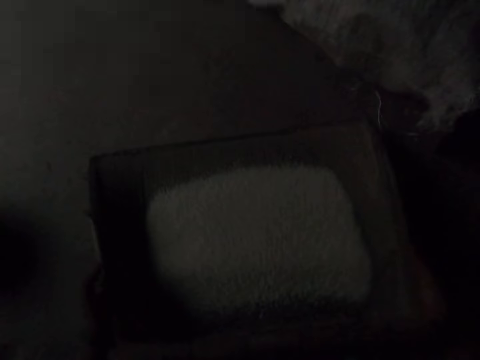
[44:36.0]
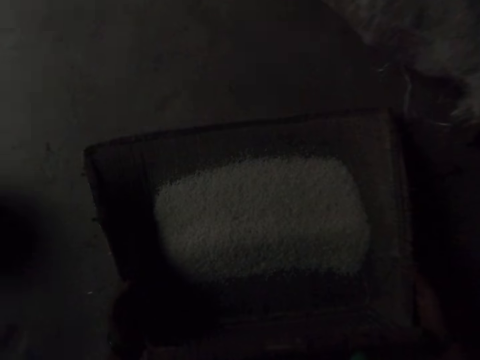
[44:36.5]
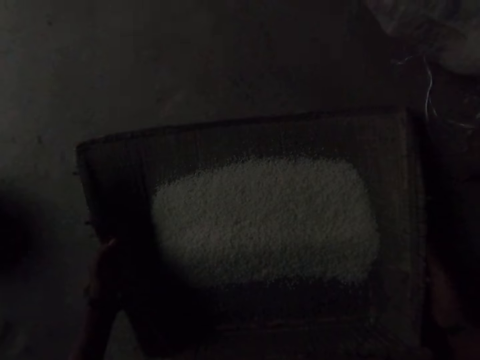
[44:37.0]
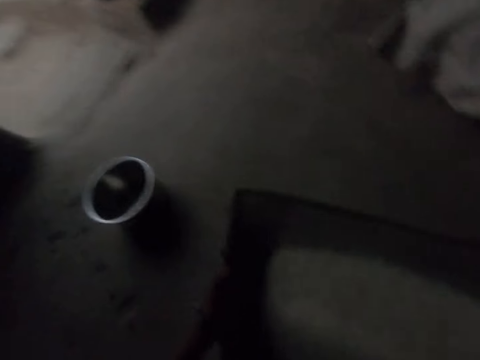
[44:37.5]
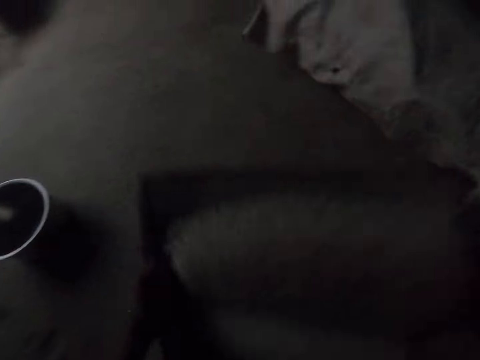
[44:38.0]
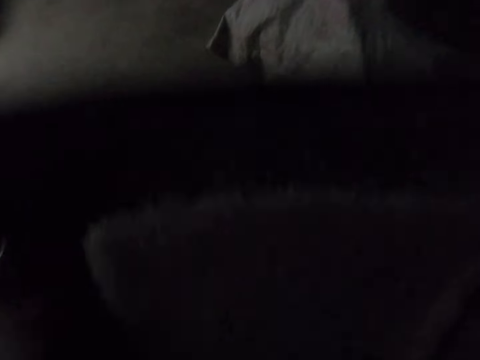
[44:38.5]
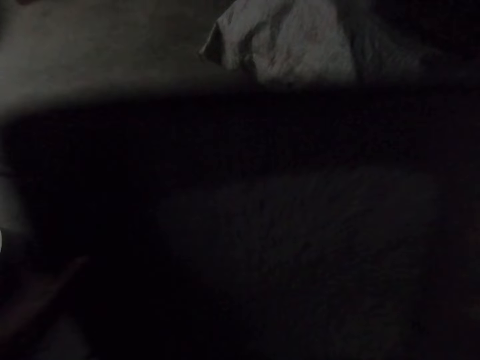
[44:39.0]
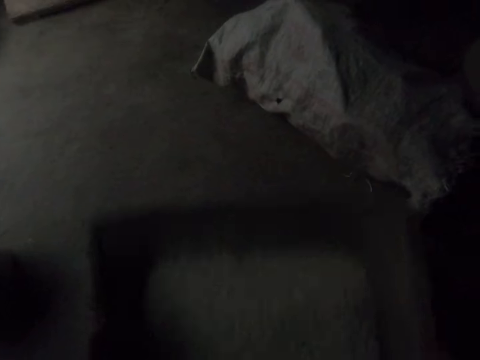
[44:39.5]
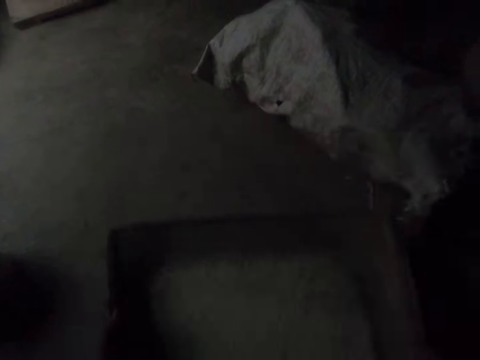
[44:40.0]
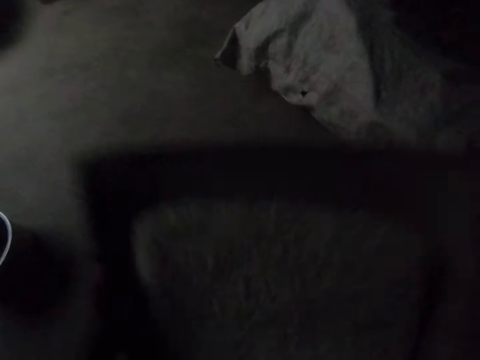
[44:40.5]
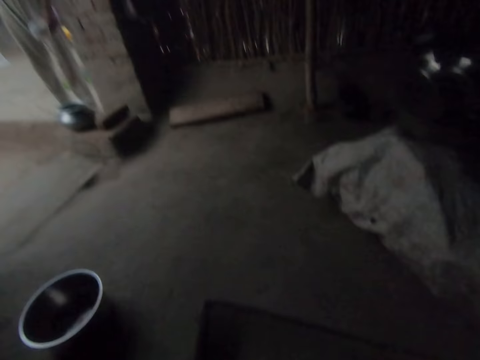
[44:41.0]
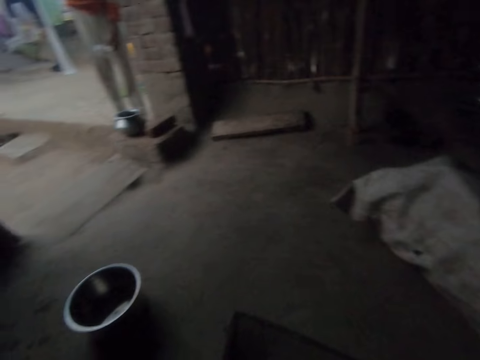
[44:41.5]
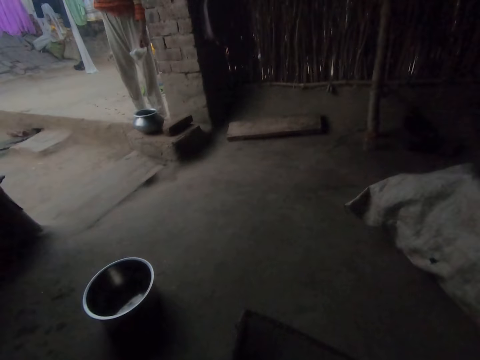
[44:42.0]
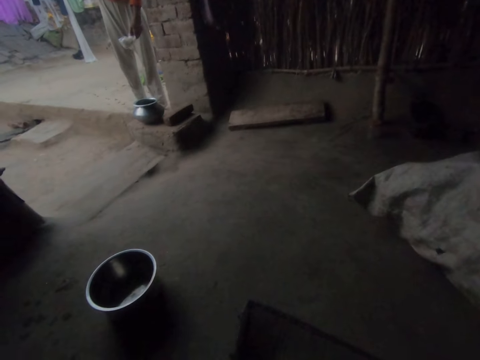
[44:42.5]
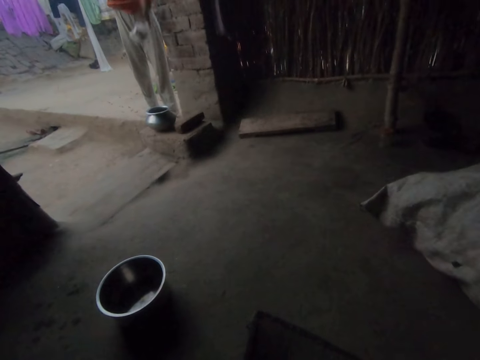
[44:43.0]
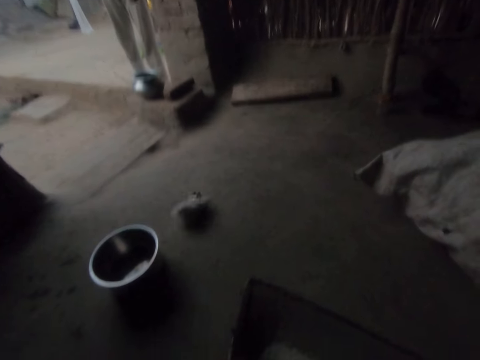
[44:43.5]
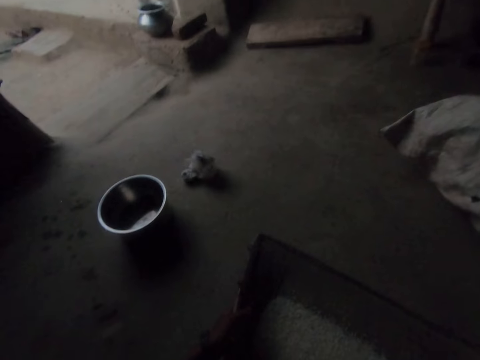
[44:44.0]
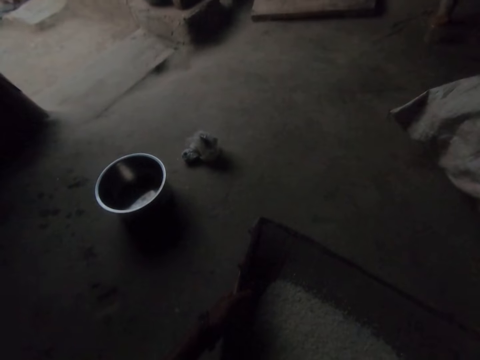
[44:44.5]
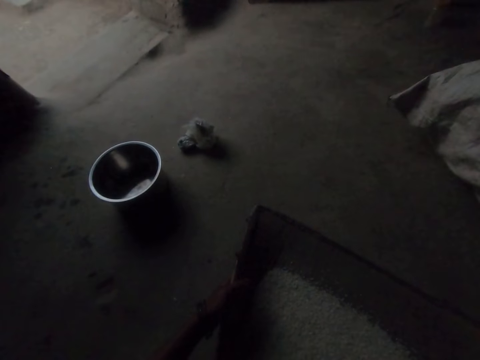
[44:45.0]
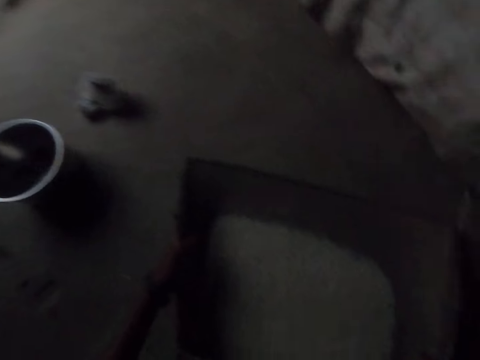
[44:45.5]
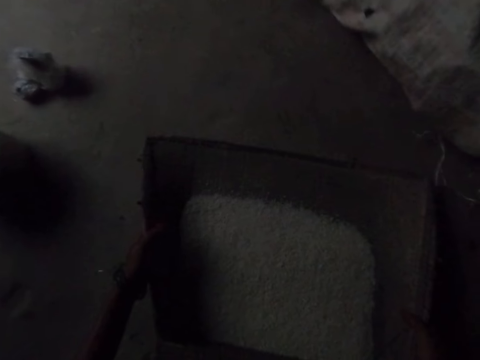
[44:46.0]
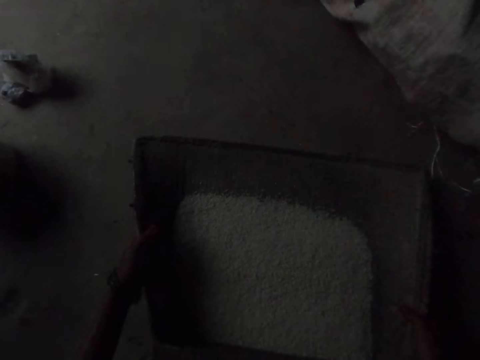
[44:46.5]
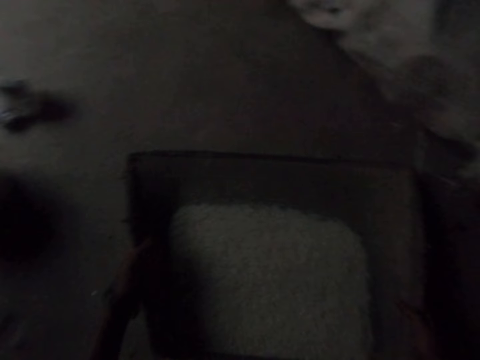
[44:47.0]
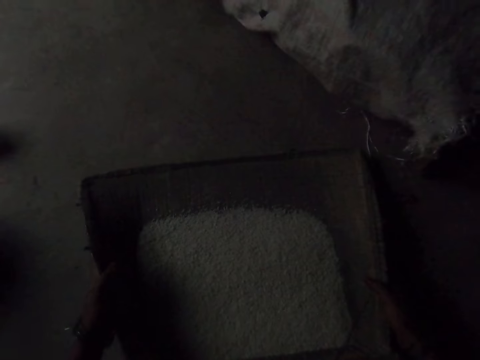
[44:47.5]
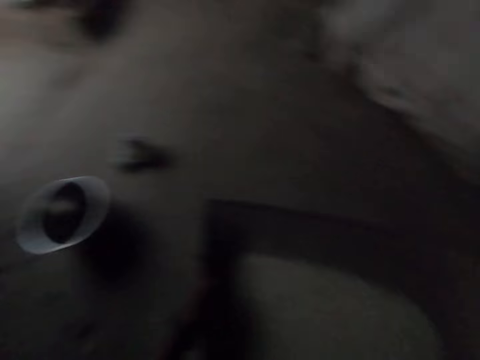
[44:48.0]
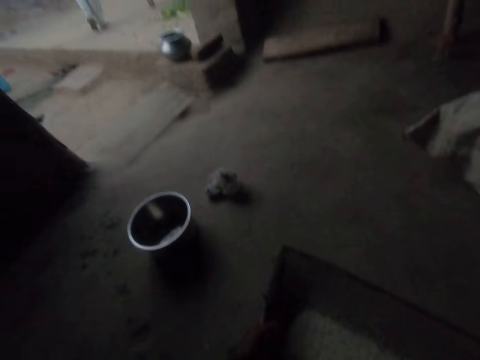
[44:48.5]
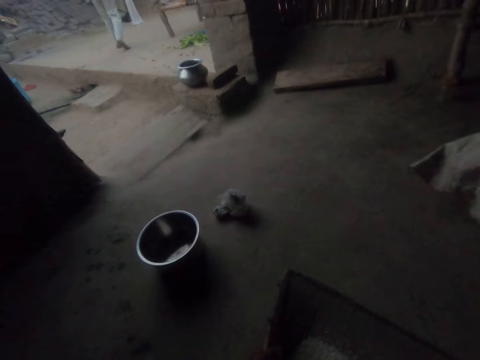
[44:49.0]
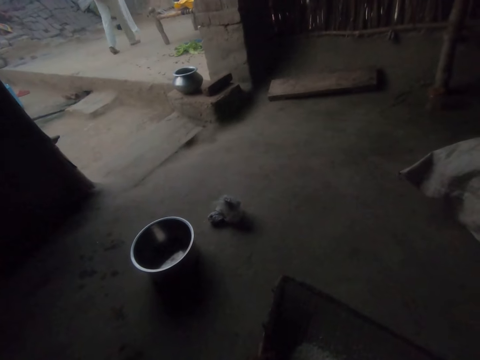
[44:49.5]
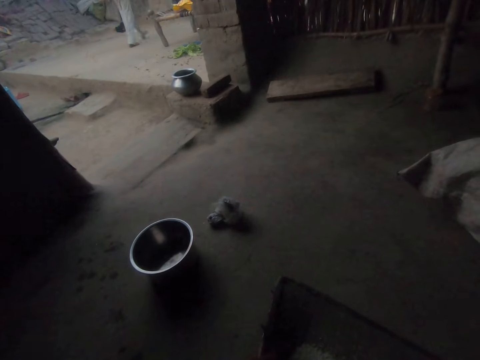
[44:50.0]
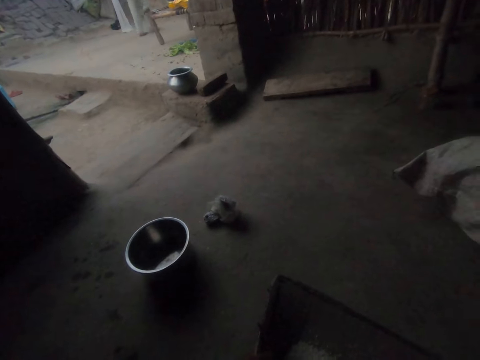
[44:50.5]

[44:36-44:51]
The camera wearer sieves the rice with the tray. They put the tray on the floor, pick up the tray with both hands and sieve the rice with the tray. A girl stands at the door. The camera wearer puts the tray on the floor. The girl throws a wrapped object on the kitchen floor. The camera wearer looks at the rice. They look at the object the girl threw on the floor. The girl walks away.

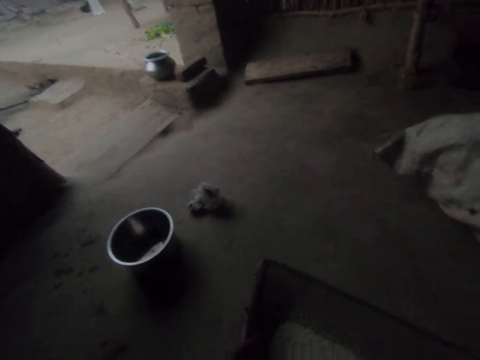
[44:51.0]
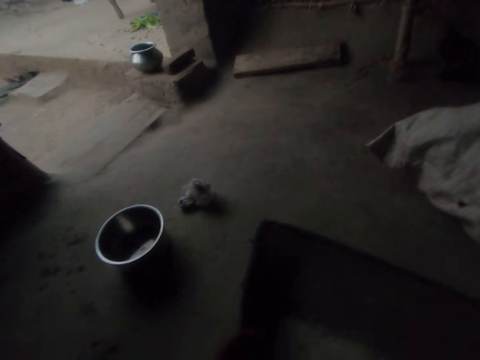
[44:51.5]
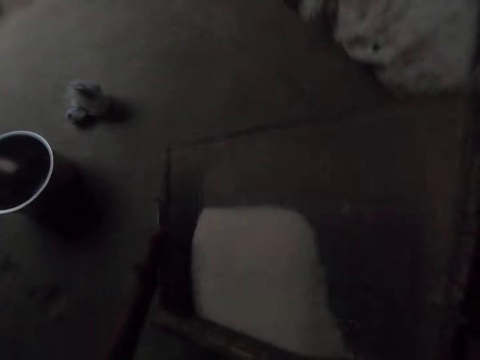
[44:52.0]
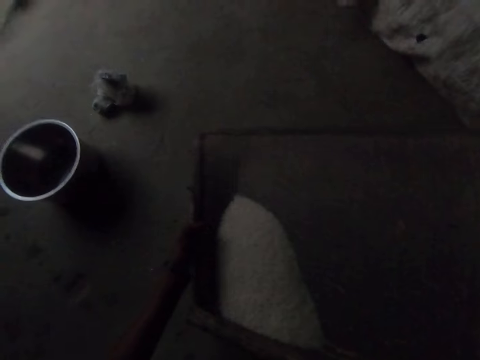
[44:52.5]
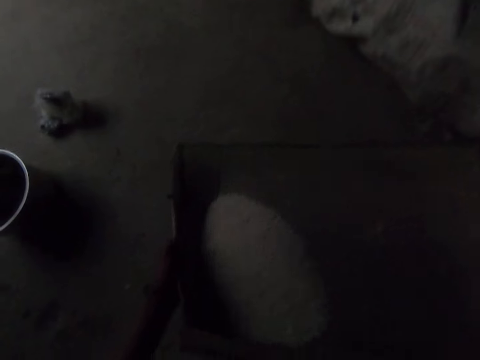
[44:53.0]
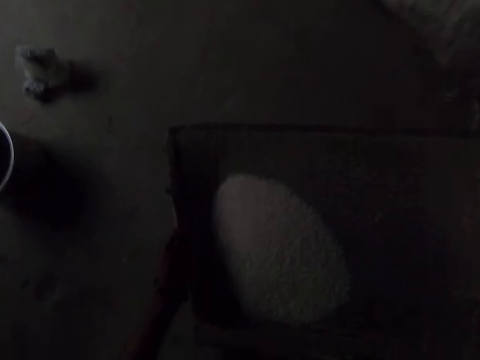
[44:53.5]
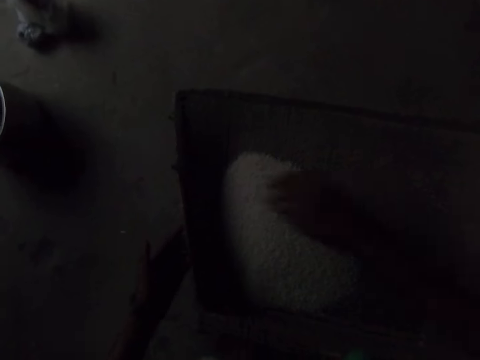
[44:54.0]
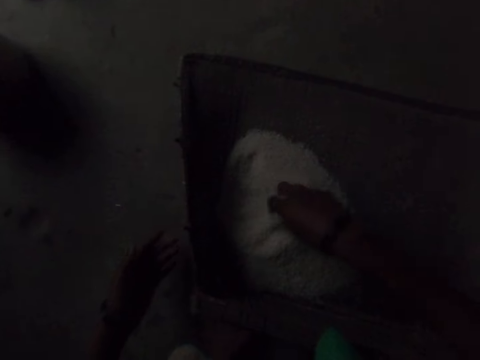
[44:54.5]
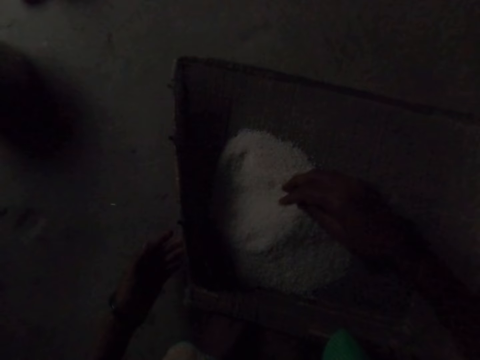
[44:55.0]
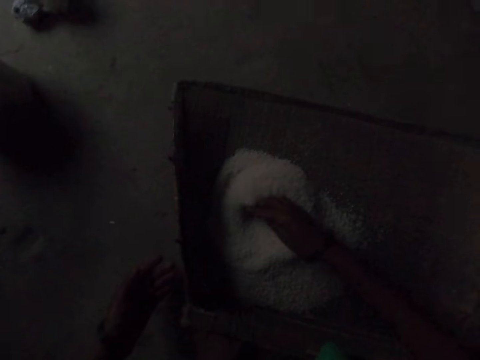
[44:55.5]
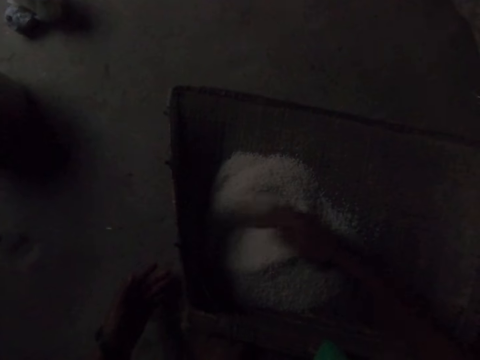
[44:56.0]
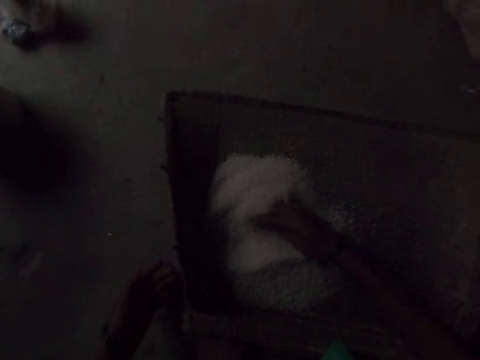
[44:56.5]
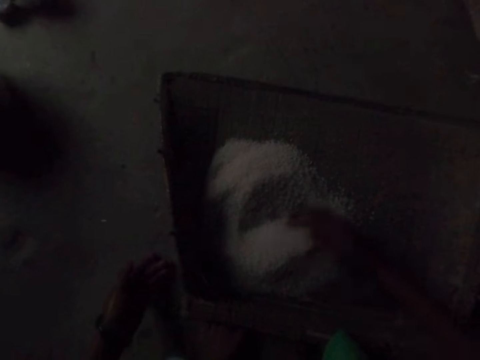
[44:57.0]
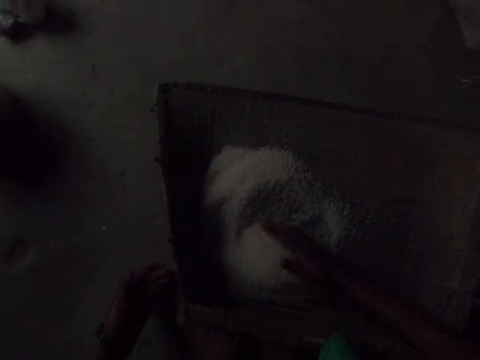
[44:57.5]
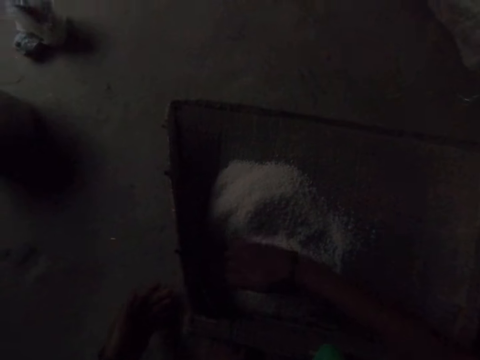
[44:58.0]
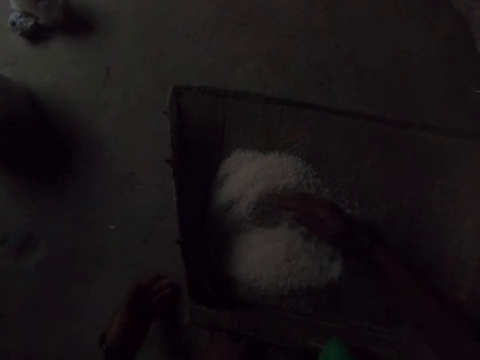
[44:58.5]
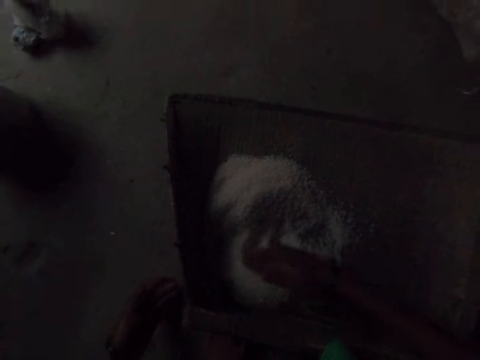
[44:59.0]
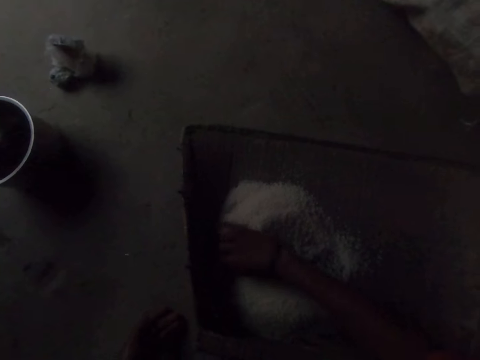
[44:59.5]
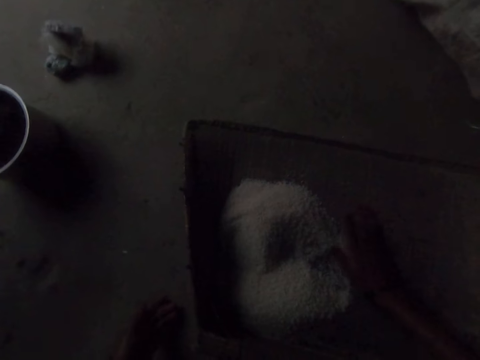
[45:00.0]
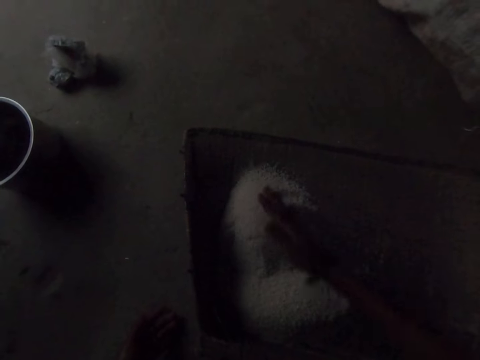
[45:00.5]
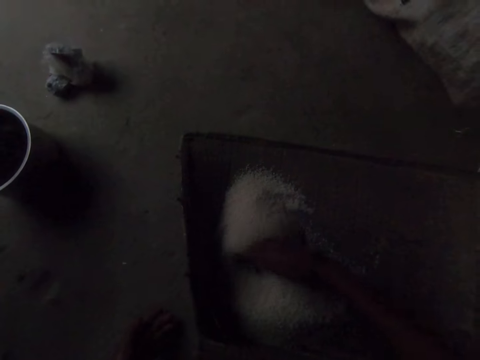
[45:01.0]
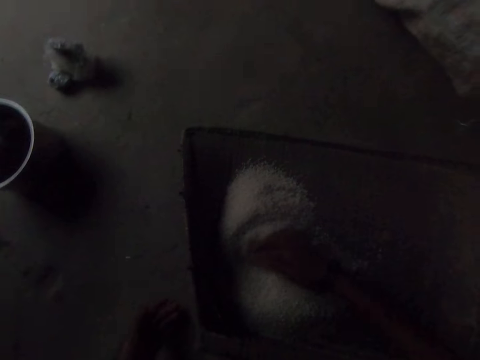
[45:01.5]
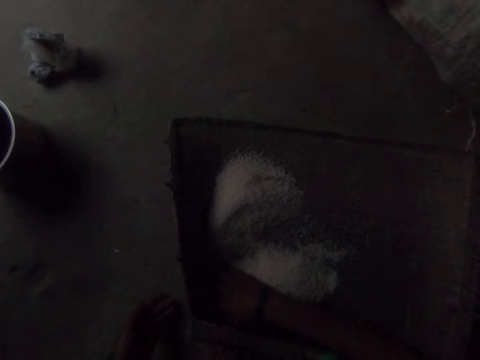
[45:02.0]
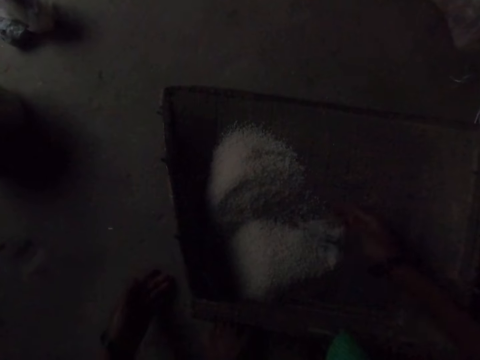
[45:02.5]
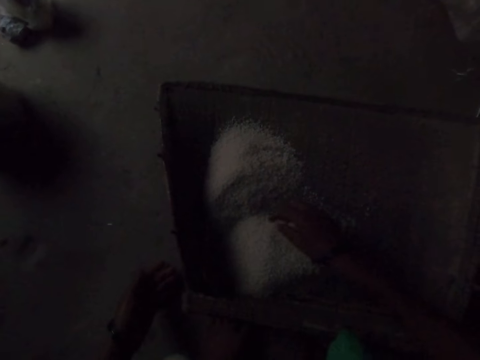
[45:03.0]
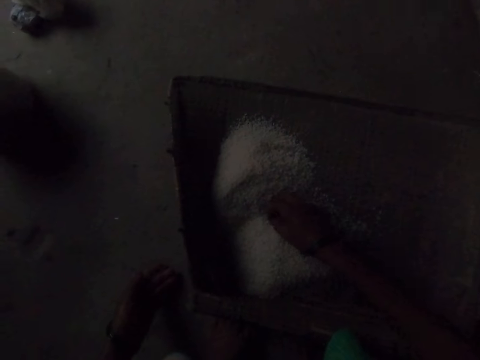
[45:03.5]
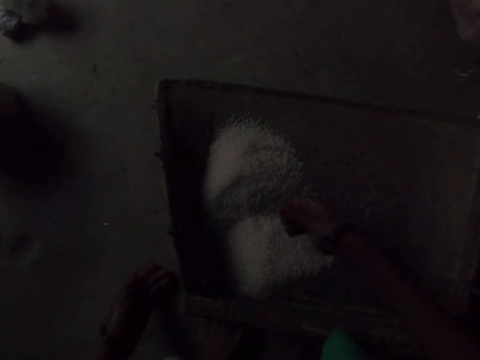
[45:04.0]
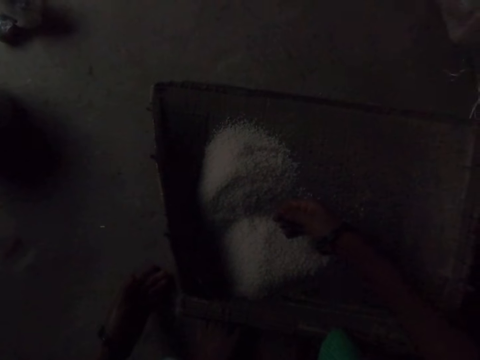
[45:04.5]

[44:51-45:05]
The camera wearer shakes something. She sieves the rice with the tray and puts the tray on the floor. She picks out wastes from the rice, spreads the rice on the tray with her hand and removes chaff from the rice with her hand.
